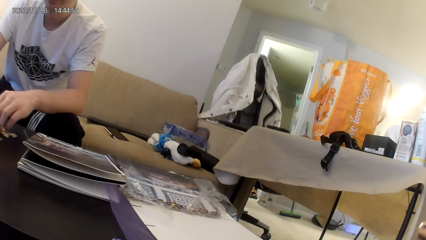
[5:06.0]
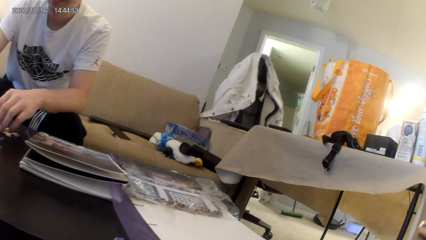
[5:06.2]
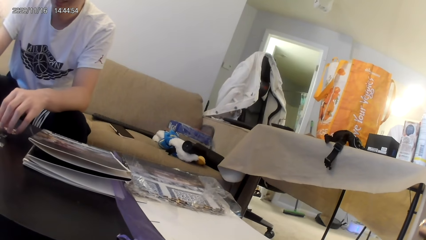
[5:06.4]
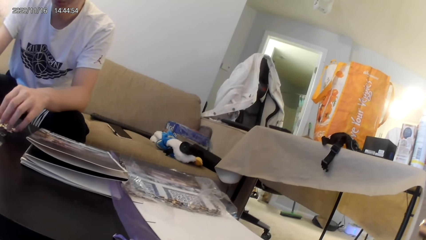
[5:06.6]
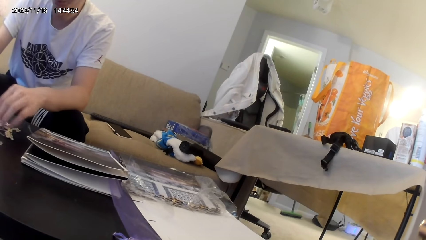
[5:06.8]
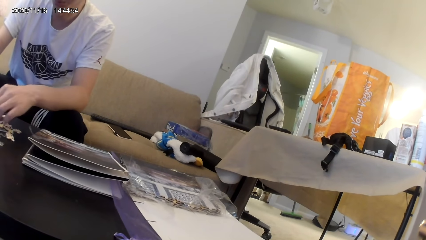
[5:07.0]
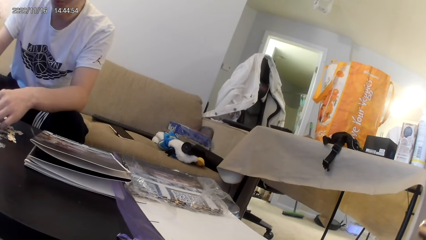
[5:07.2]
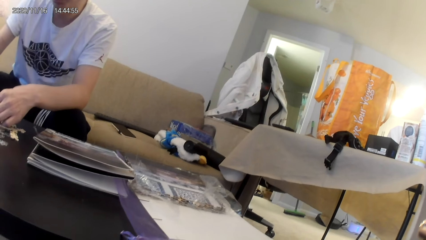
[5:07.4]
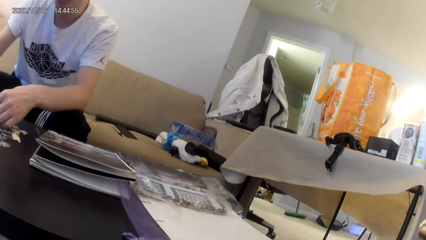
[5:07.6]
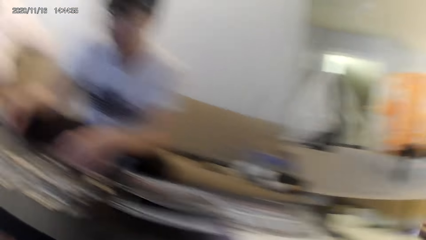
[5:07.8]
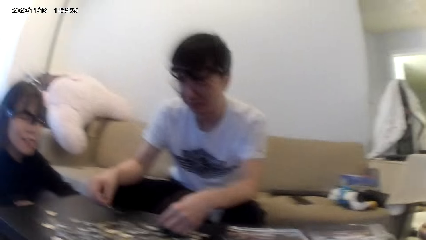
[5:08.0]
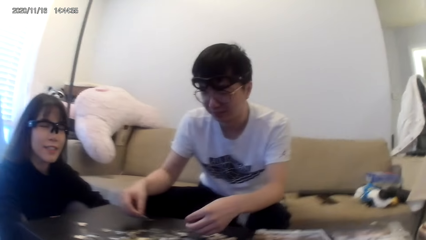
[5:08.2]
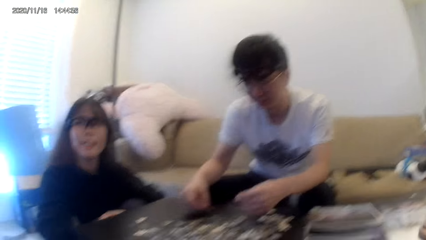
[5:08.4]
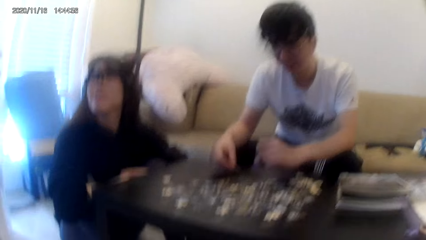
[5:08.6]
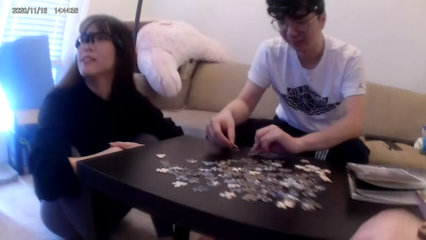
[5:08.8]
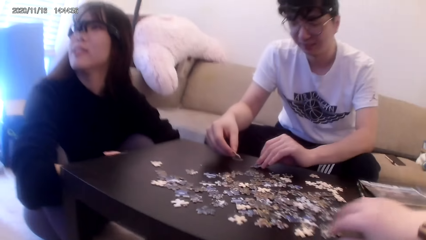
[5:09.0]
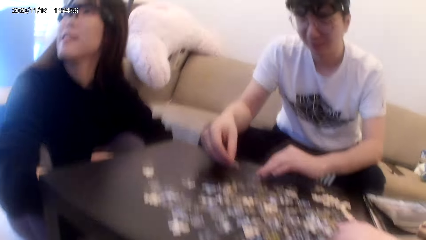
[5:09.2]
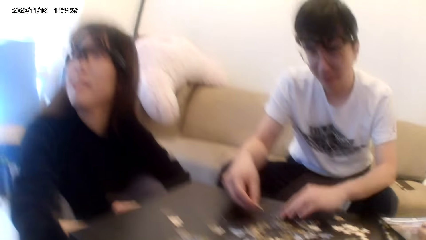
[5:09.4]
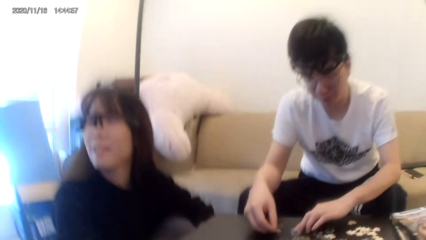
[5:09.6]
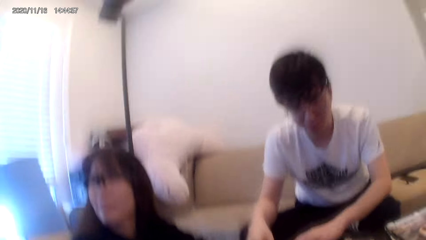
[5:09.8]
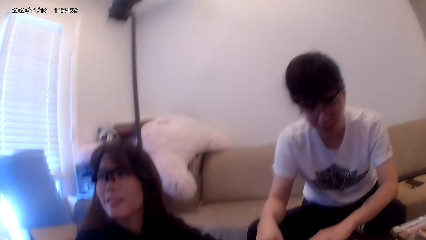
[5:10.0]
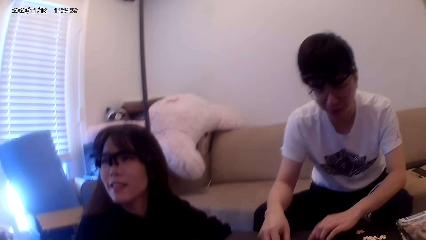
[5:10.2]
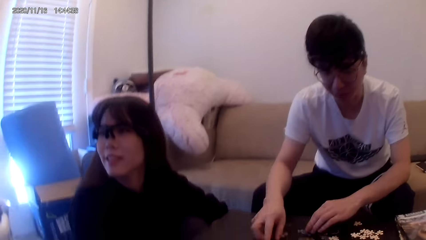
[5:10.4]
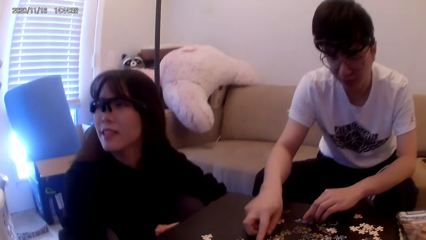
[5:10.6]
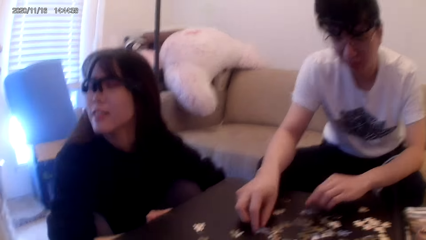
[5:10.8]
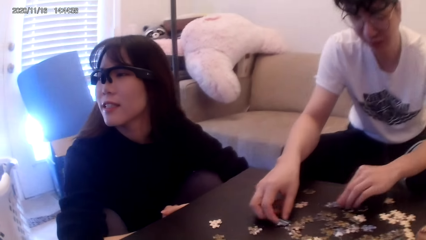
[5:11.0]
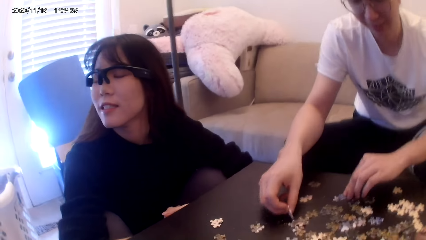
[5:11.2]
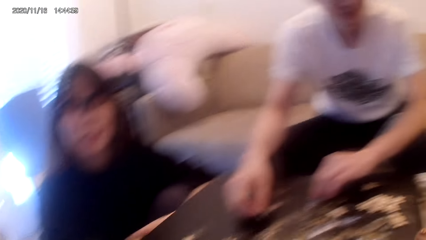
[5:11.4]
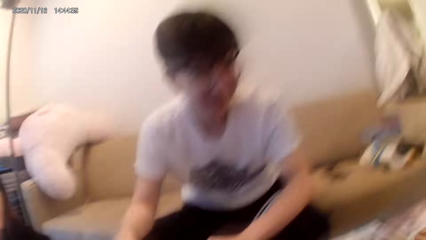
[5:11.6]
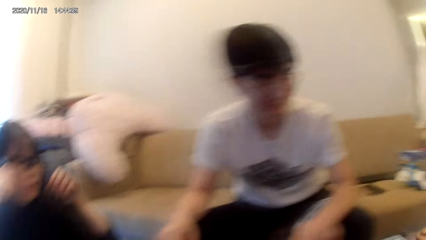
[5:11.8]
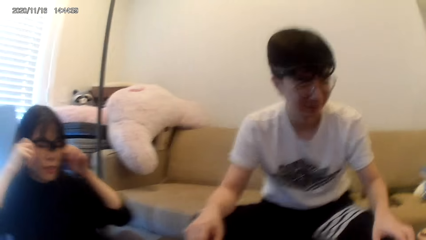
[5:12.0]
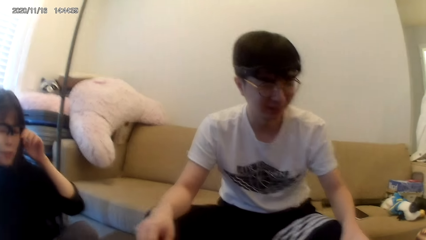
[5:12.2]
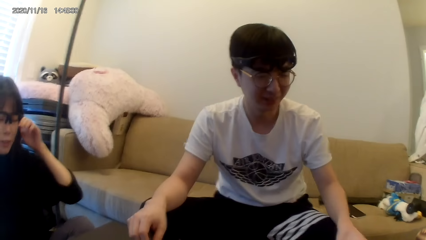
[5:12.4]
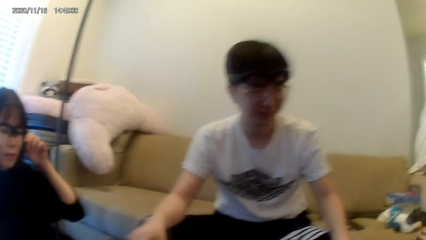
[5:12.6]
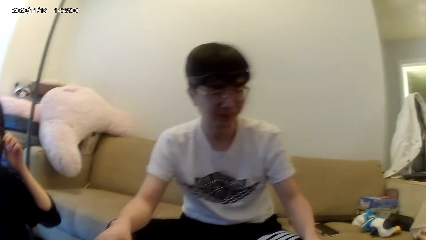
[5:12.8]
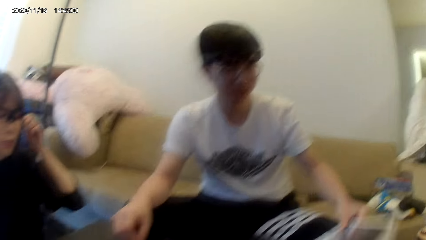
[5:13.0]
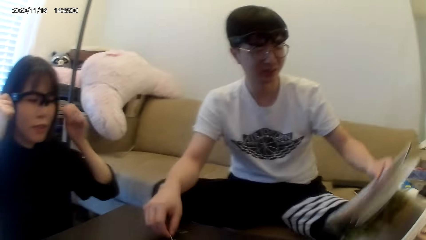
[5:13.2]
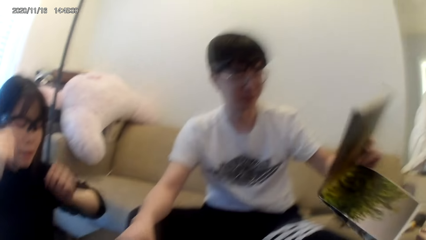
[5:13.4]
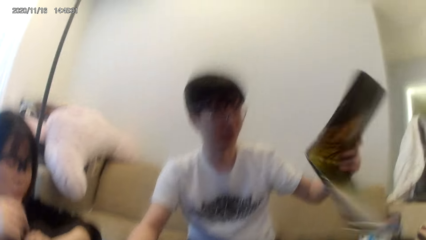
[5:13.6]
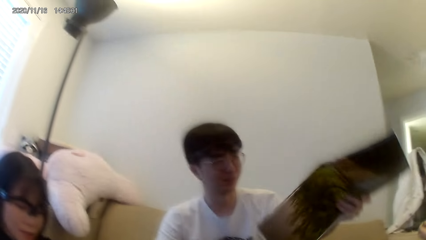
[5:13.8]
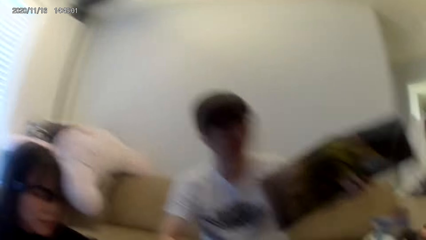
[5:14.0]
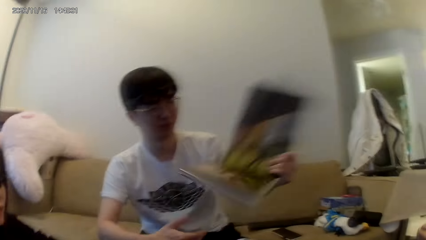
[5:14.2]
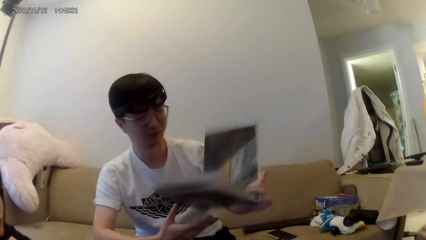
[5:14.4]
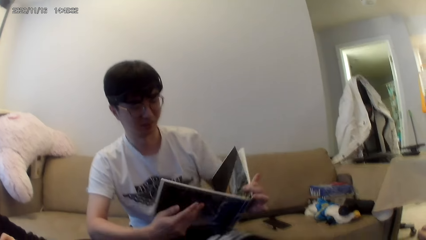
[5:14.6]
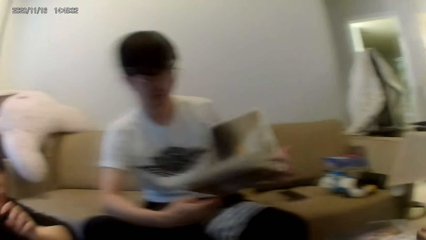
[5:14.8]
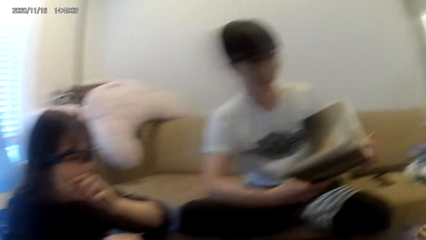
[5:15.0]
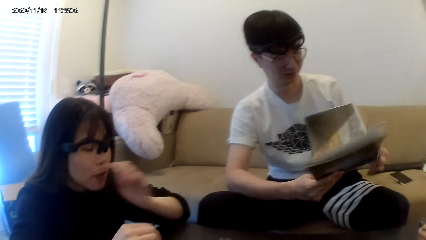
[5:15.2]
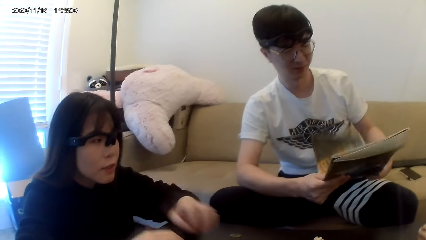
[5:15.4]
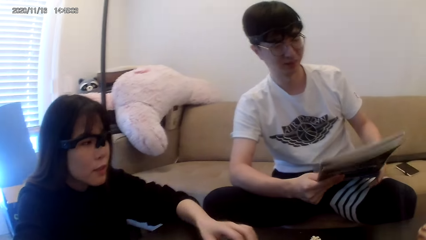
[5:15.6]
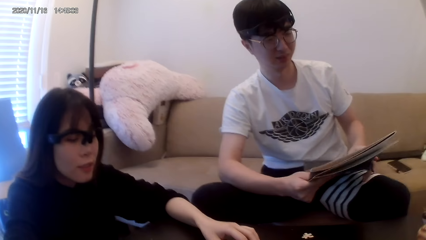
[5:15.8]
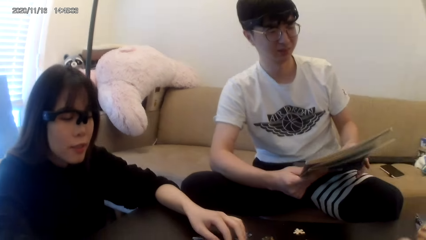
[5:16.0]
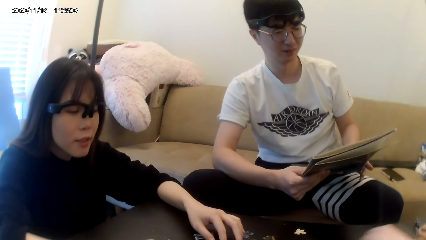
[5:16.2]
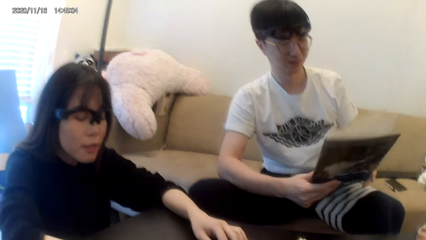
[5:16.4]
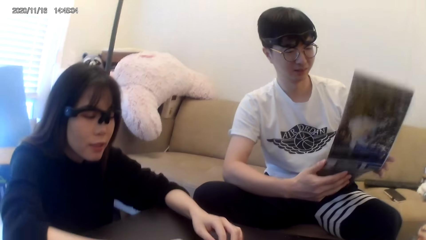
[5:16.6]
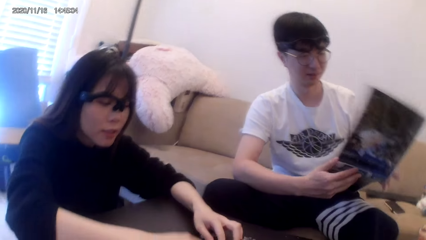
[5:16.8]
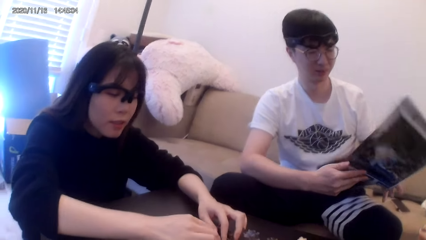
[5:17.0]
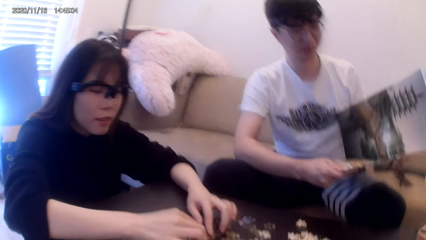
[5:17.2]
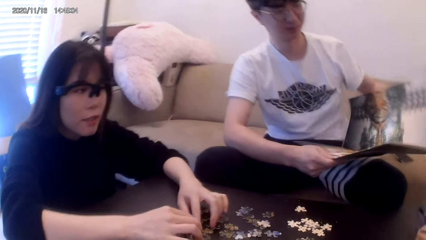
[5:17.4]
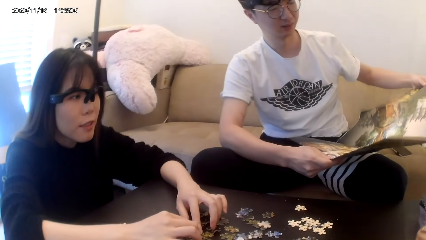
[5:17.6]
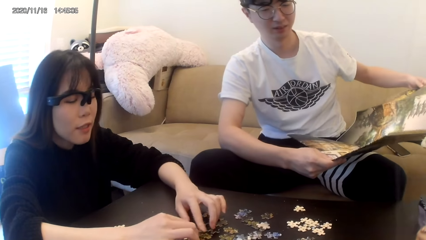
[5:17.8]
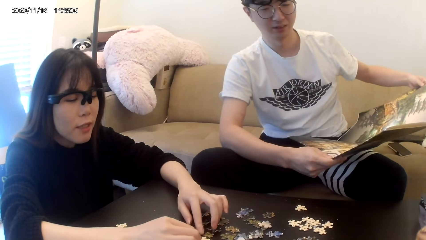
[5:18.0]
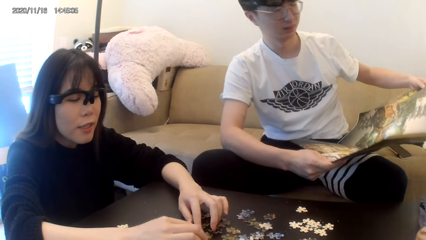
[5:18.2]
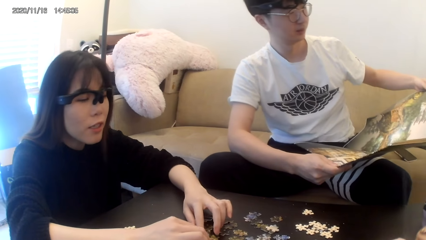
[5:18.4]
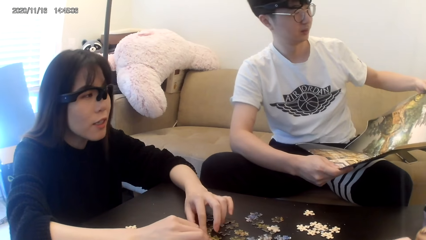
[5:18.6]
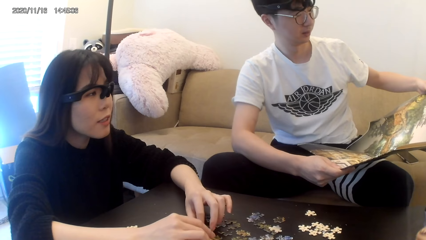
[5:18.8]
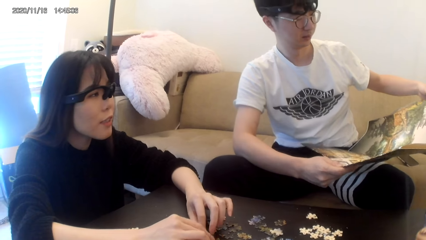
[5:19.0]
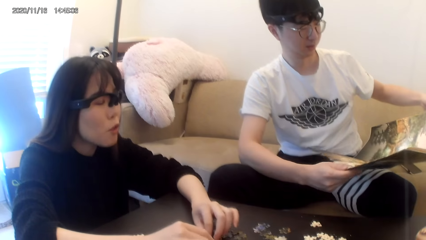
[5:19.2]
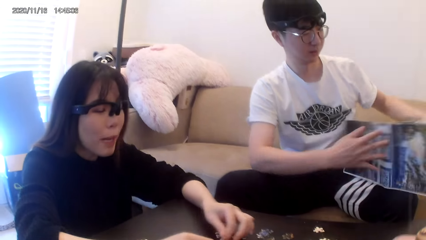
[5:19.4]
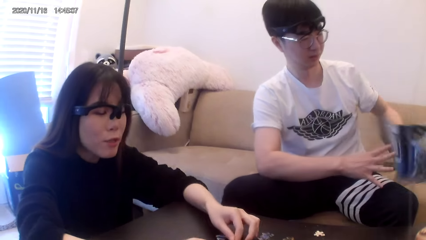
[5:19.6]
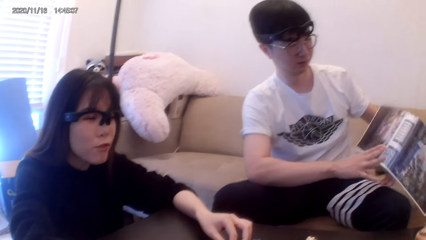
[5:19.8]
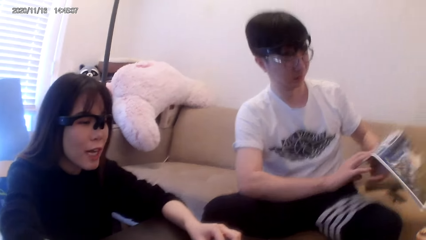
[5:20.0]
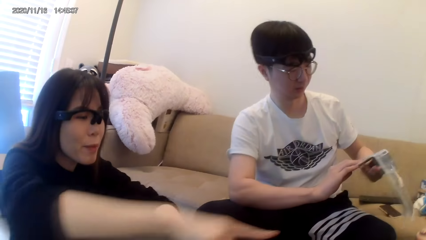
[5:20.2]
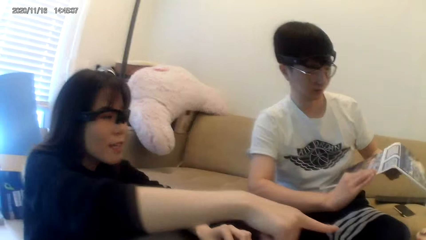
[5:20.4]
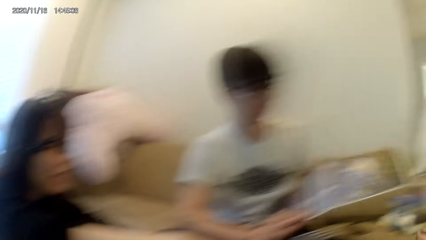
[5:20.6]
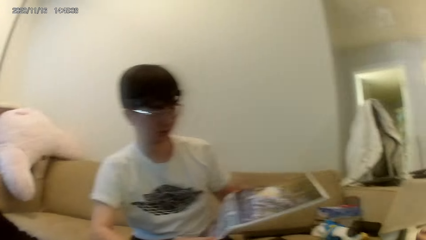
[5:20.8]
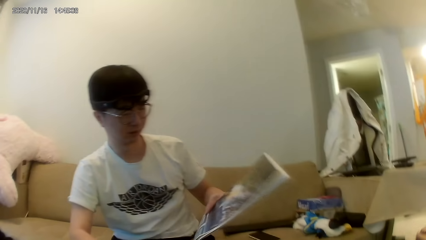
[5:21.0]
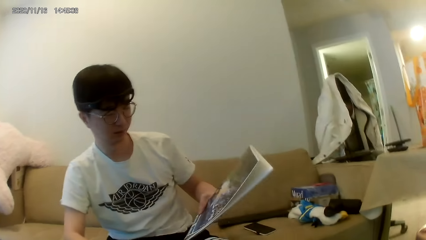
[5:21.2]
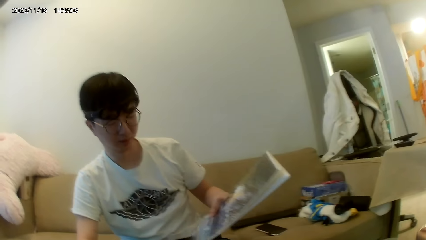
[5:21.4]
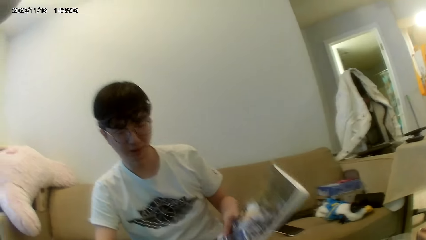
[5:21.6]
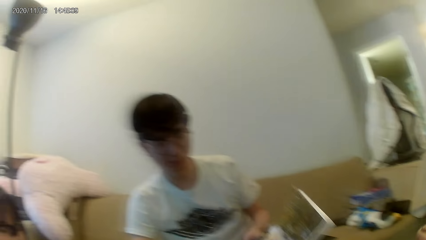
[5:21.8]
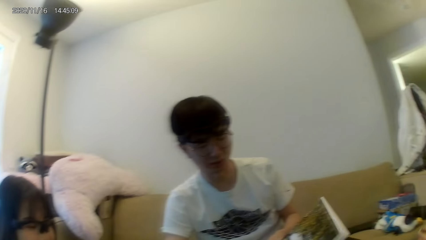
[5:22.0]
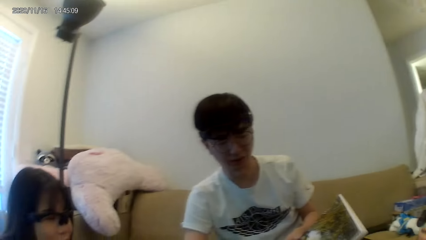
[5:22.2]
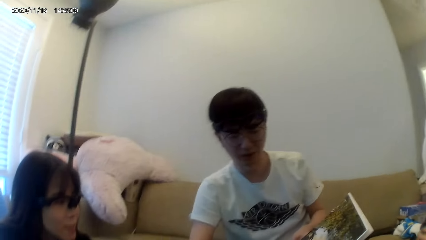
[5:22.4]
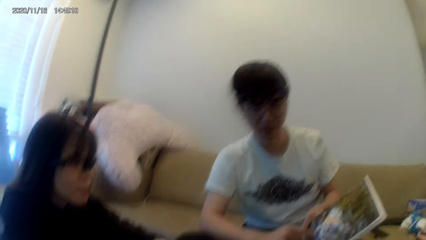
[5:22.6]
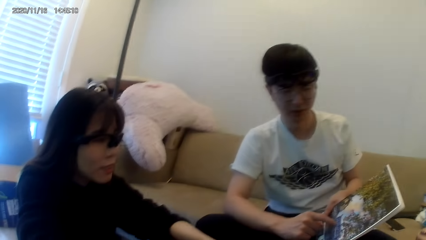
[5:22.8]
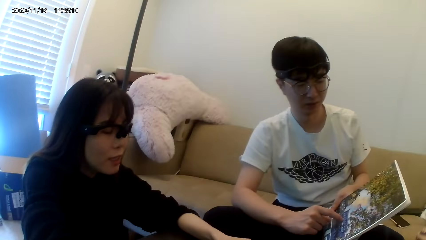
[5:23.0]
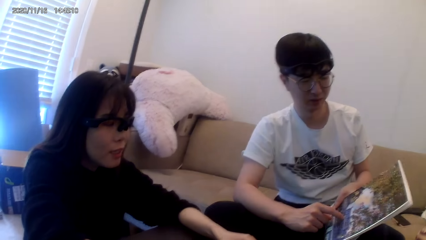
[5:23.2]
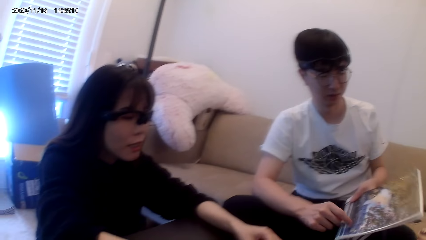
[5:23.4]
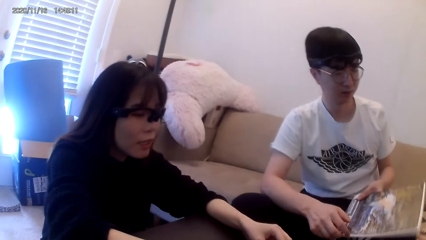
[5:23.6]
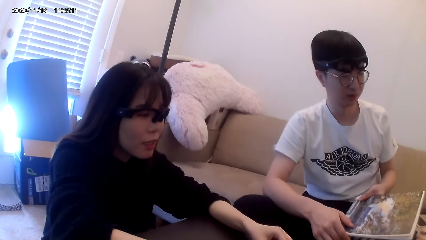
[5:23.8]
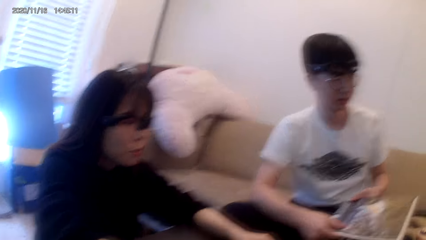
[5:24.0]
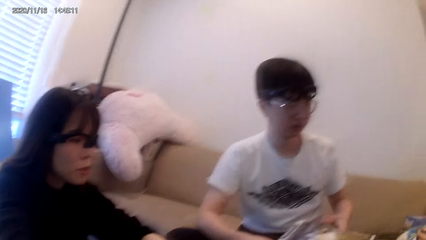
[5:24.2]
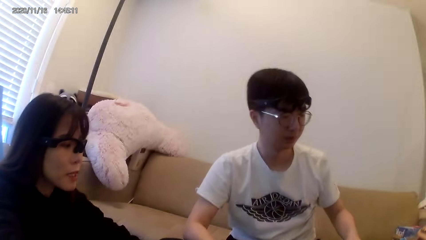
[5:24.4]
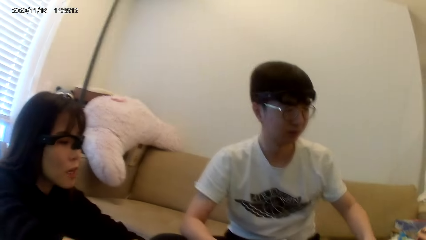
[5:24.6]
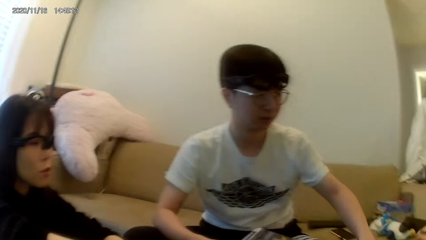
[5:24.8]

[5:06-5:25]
A man moves the hands forward. The man touches the puzzle. A lady looks forward. The camera wearer looks around. The man lifts up a paper and opens the book. The lady arranges the puzzle. The camera wearer looks around.
